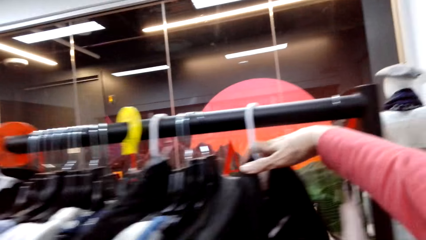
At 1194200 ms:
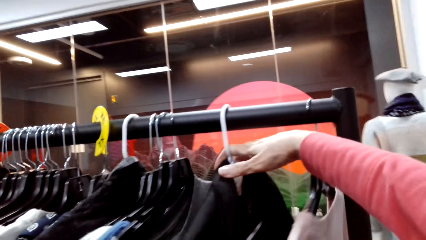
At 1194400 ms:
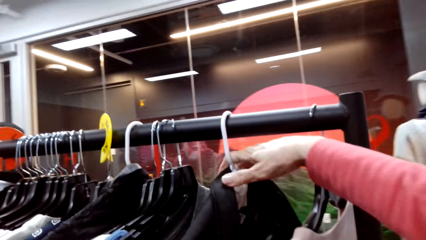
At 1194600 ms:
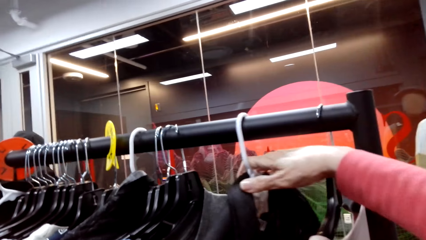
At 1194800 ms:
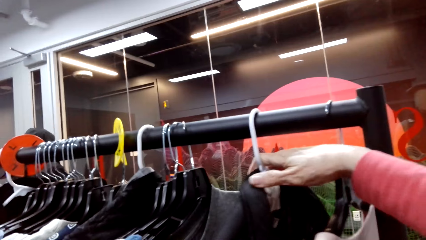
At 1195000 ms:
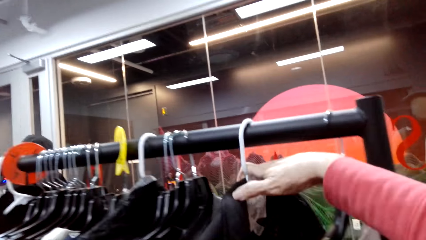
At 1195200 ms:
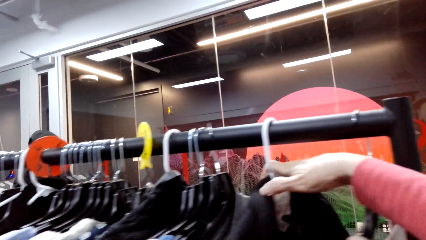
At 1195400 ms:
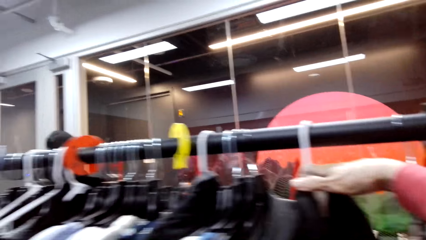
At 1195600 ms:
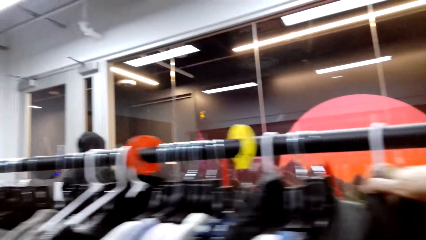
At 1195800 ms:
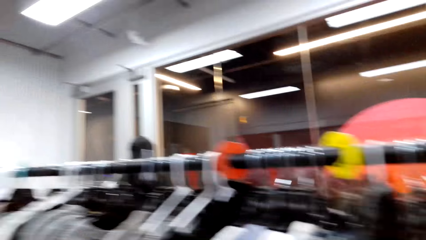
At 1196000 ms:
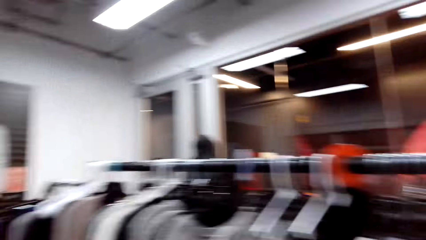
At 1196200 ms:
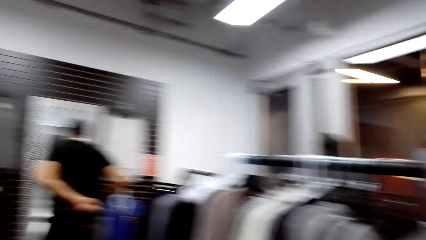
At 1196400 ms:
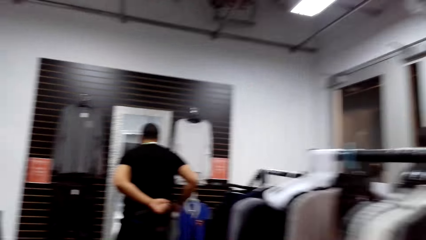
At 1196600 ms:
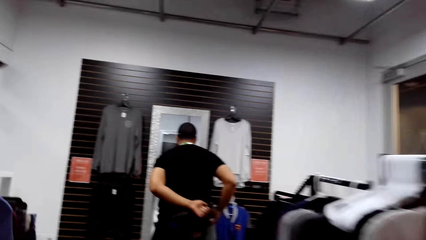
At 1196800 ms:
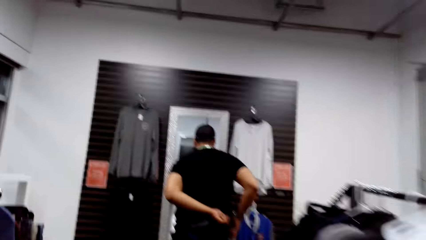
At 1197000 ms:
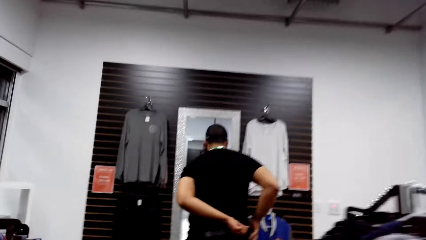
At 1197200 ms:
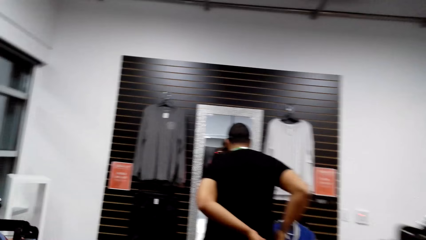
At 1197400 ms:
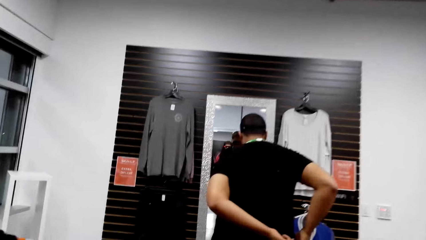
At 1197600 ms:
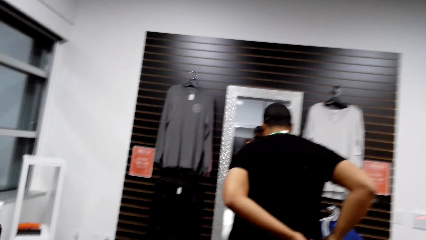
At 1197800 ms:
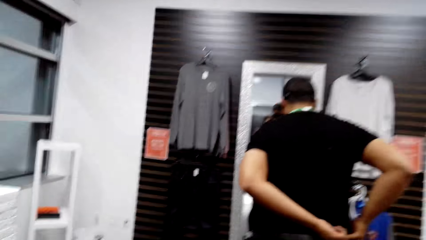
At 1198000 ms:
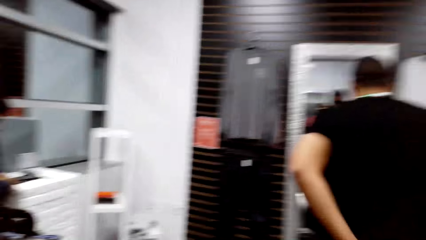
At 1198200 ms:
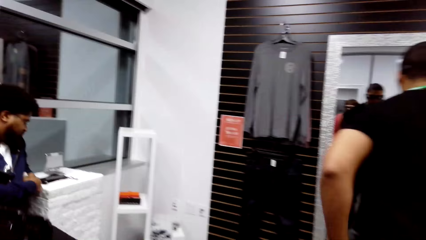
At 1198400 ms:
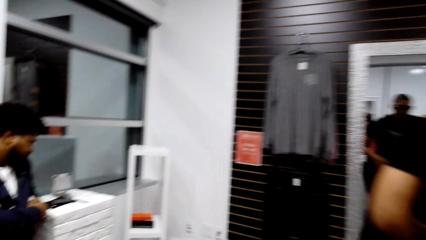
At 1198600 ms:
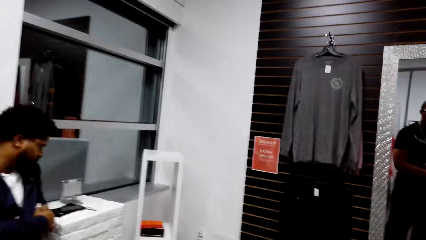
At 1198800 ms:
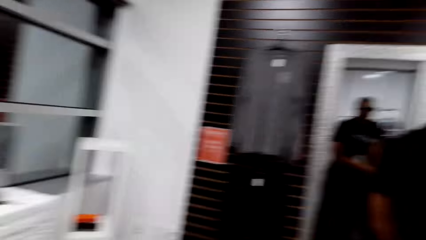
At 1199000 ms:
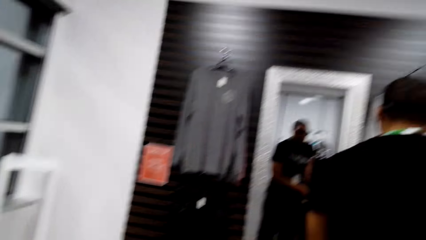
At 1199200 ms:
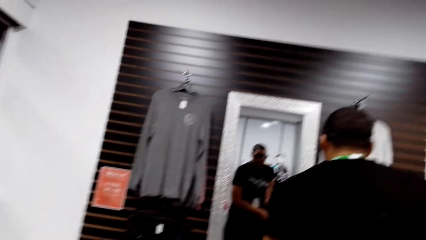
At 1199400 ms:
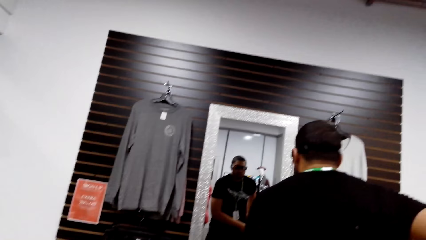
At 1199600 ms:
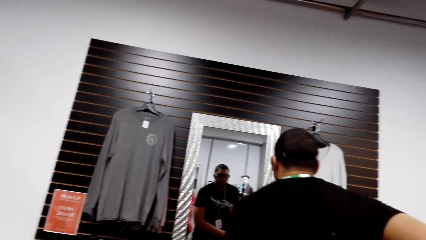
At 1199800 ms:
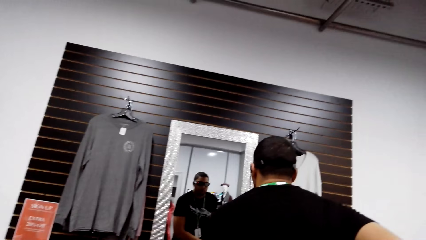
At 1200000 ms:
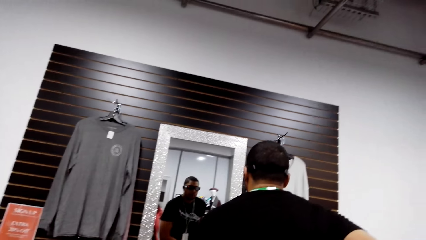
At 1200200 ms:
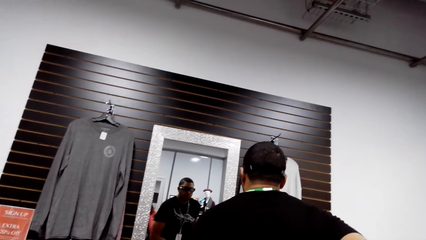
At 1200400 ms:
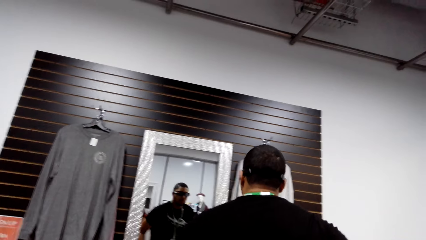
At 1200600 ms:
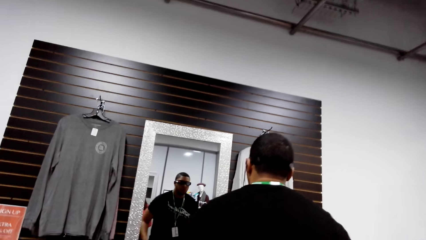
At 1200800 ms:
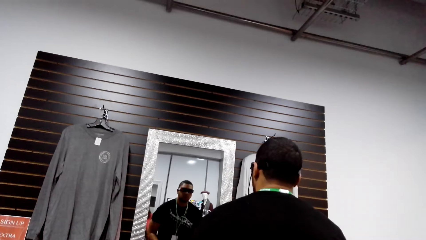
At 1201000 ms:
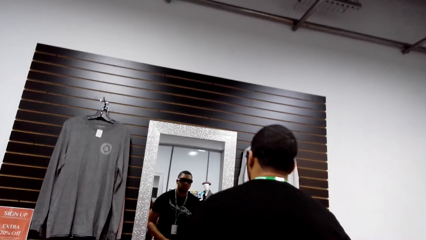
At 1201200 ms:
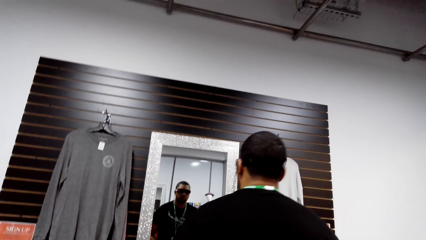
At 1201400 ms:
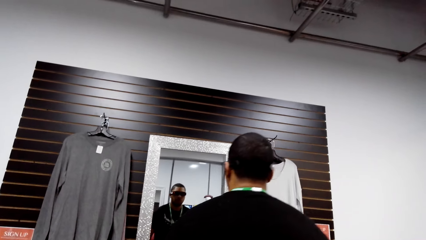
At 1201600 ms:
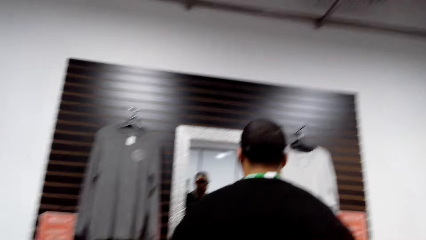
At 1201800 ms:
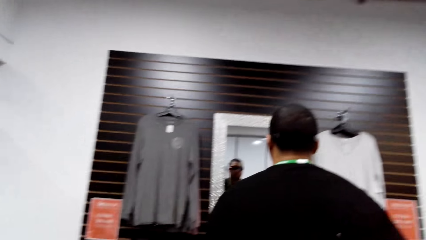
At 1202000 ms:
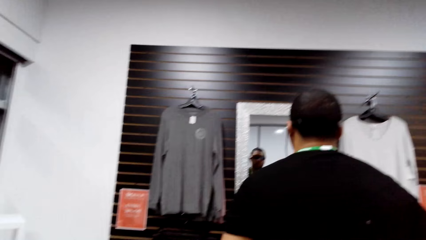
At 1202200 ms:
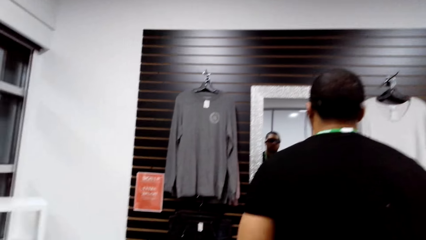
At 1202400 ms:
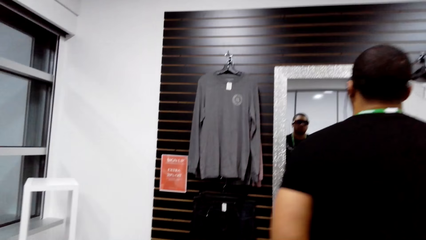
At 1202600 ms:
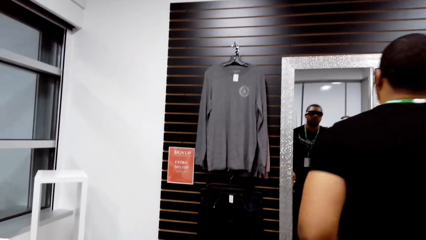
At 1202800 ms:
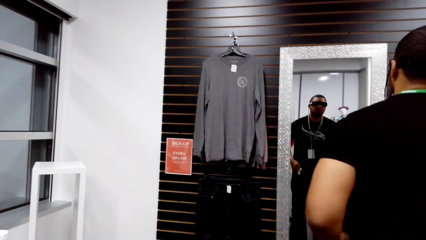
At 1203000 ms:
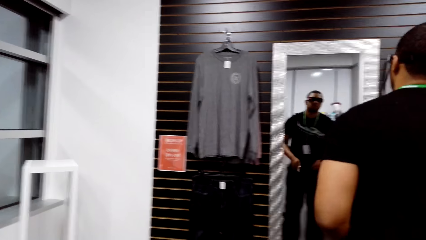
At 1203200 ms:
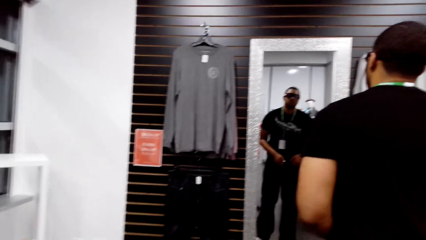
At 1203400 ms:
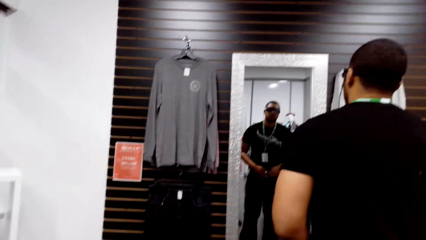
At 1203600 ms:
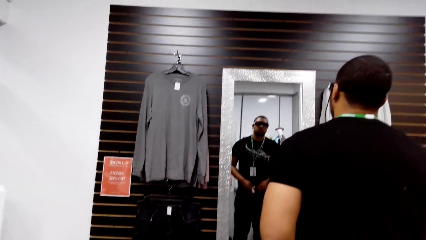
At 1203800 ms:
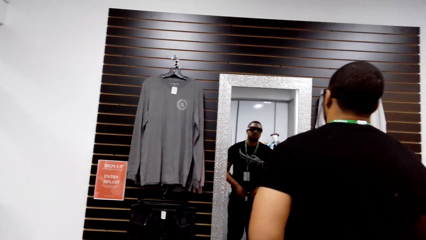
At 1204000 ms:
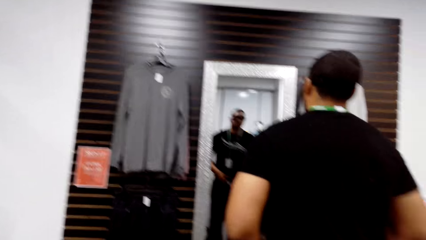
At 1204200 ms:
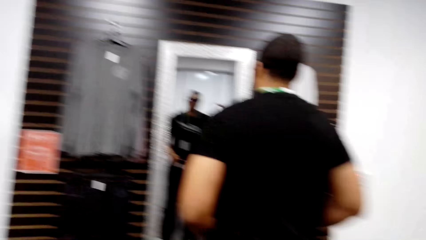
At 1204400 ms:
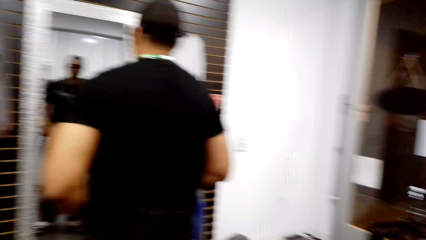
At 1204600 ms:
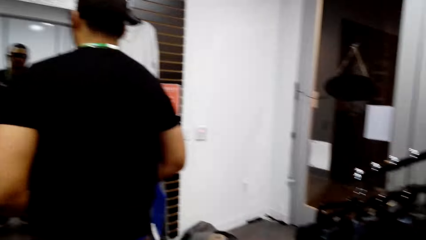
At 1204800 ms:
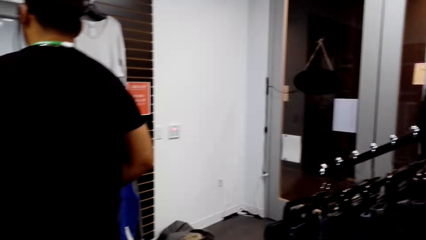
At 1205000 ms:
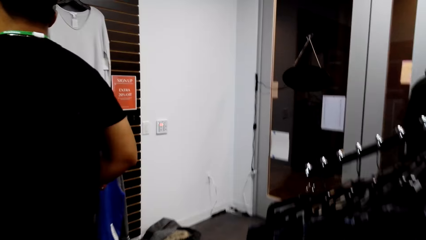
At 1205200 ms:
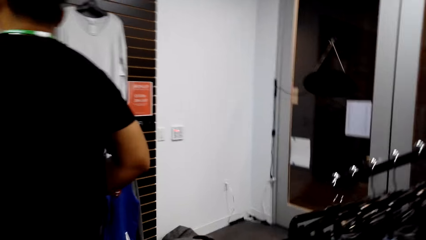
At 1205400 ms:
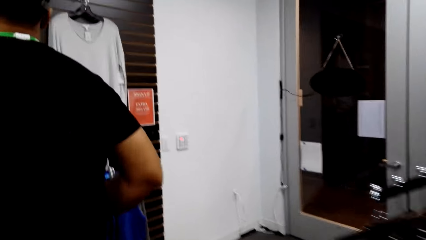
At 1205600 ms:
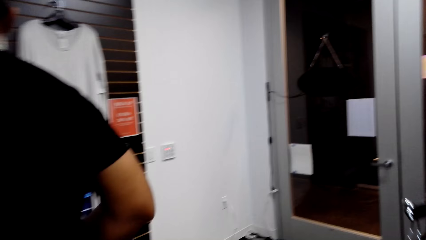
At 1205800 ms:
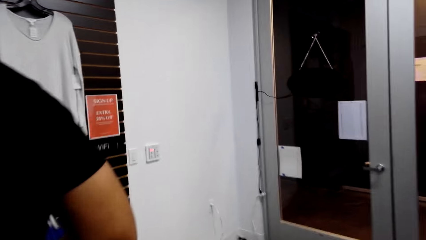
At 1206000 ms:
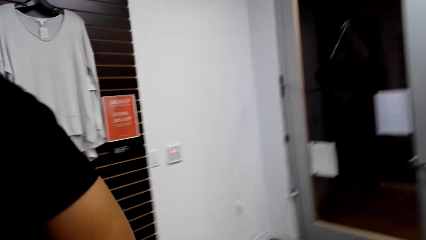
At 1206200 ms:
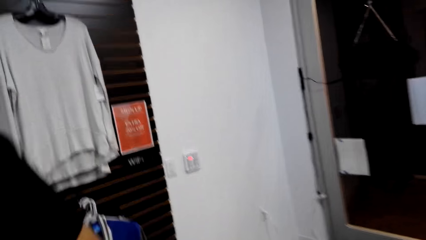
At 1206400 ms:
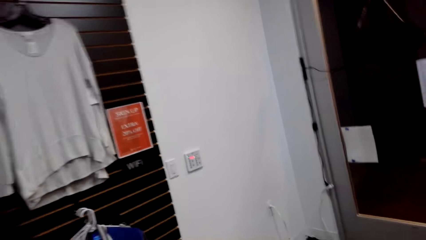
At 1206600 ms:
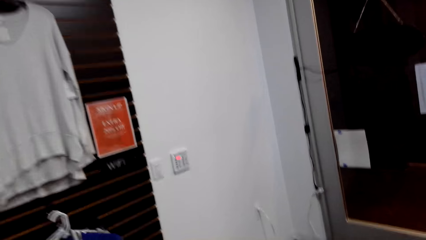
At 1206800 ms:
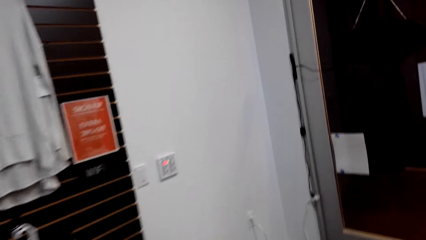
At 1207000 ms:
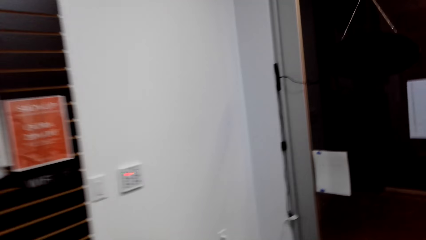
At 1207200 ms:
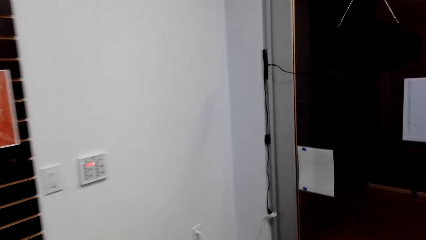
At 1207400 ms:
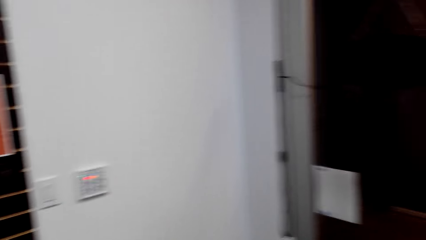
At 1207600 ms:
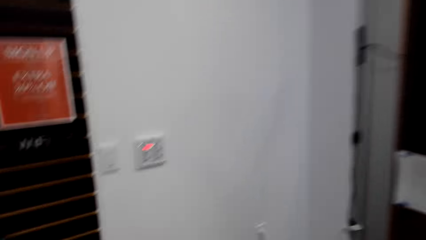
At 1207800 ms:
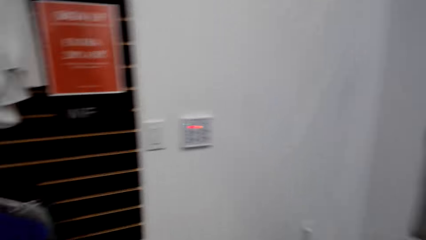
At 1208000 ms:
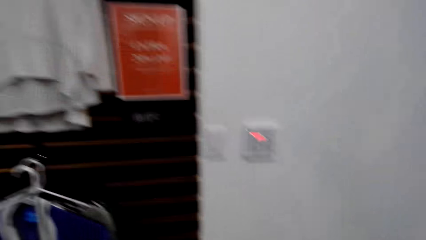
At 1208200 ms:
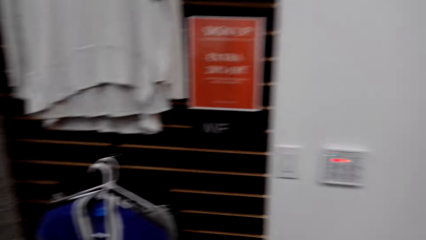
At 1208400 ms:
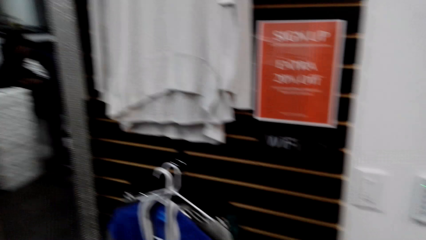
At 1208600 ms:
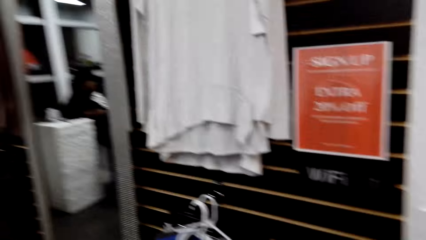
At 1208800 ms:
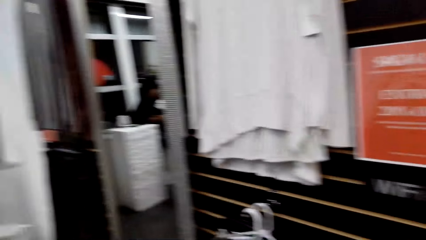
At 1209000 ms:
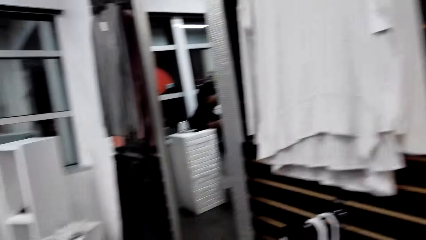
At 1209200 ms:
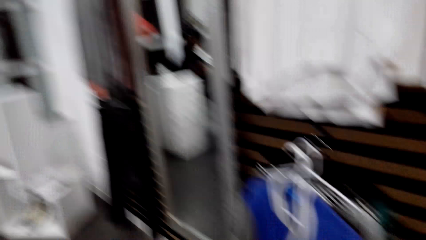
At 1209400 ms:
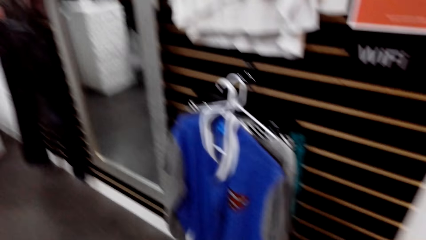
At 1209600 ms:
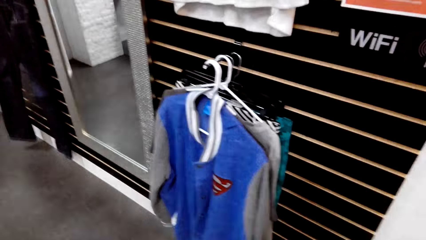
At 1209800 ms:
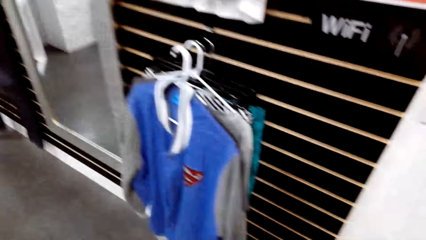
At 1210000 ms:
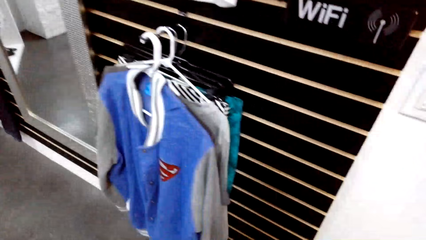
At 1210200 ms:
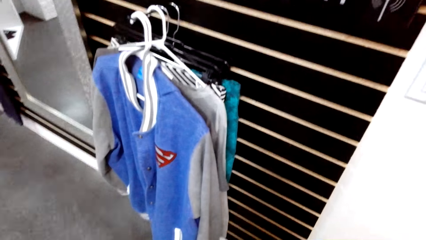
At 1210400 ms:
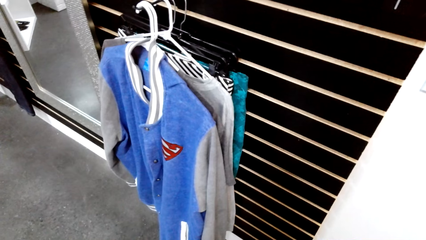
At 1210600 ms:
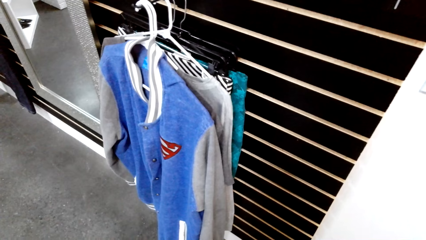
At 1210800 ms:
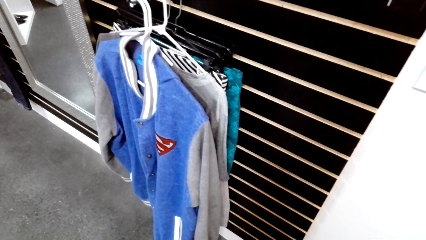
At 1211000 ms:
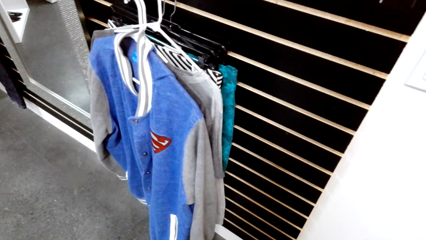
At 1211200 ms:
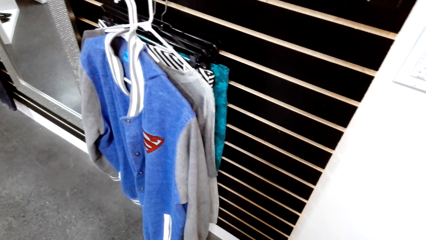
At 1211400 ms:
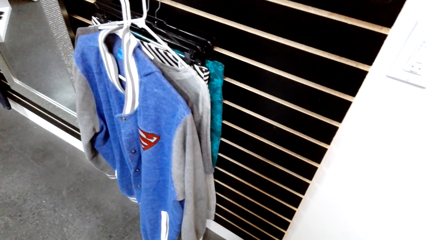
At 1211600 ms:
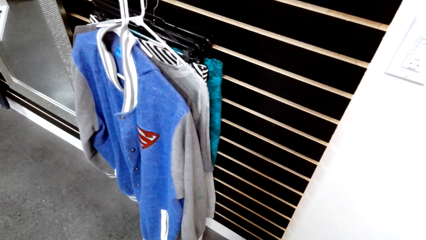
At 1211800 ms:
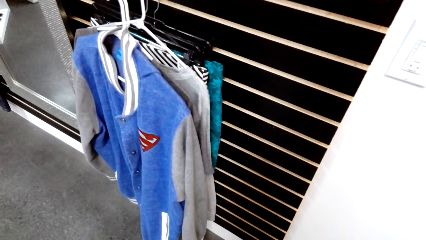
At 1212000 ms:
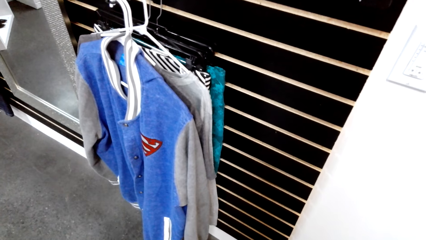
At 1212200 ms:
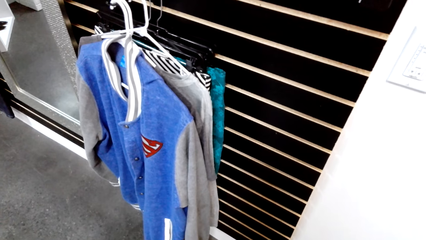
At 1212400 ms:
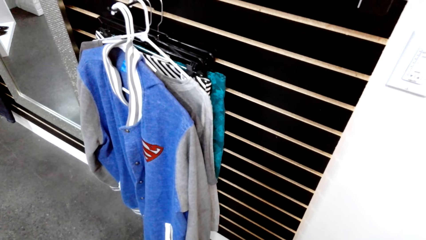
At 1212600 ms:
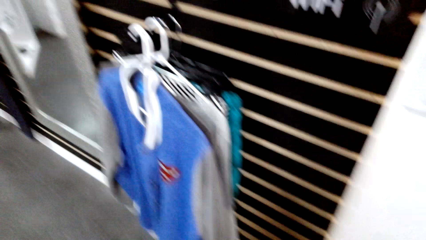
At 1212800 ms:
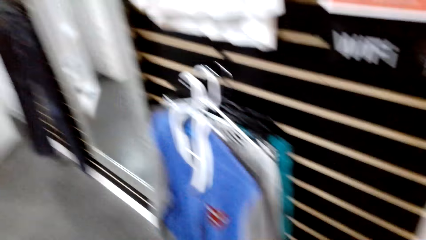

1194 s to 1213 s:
The camera wearer holds a hanger on the hanging line. They hold a cloth. They look at the man. They walk around the shop. They look at the sweaters on a wall.
